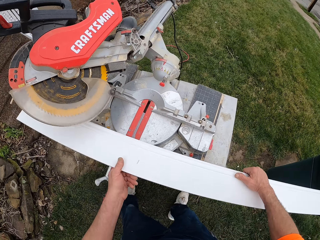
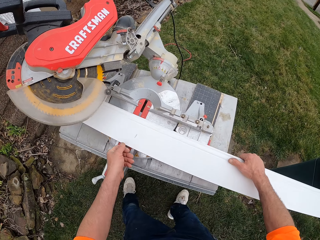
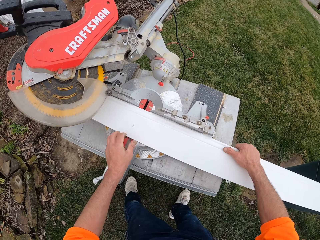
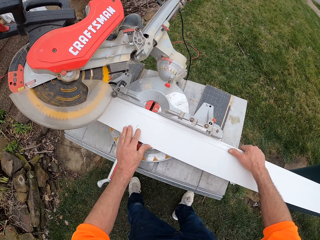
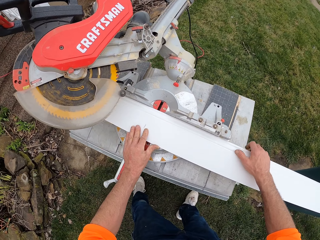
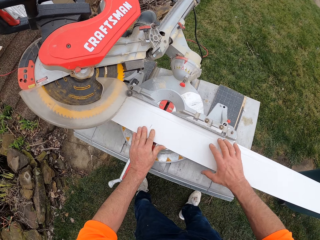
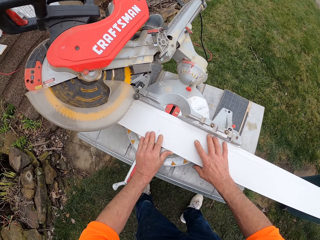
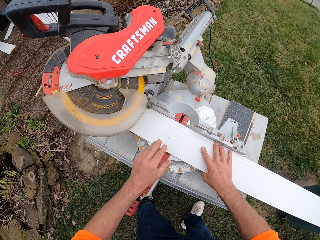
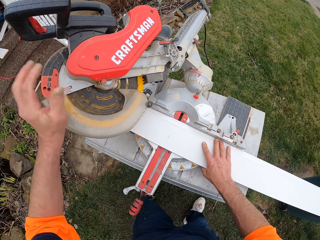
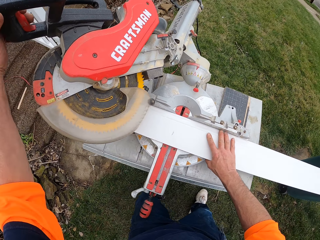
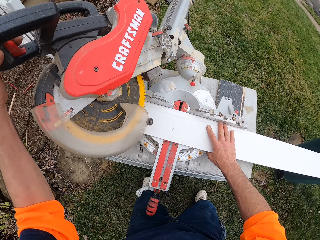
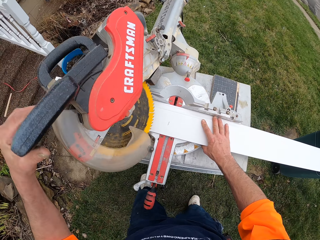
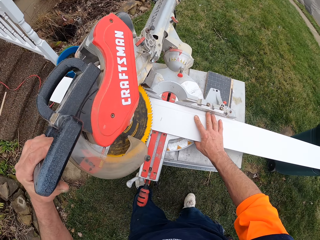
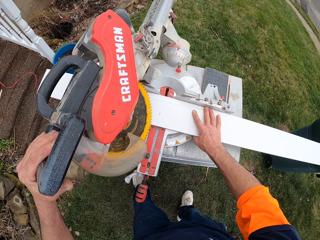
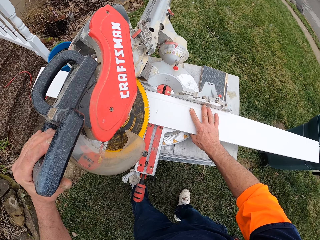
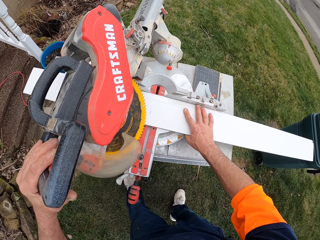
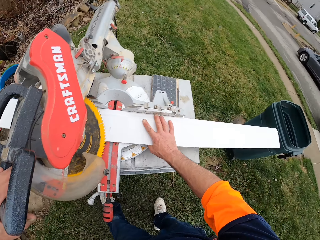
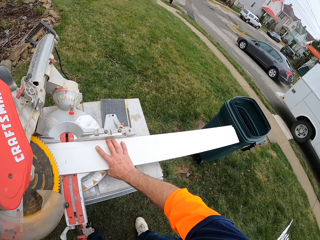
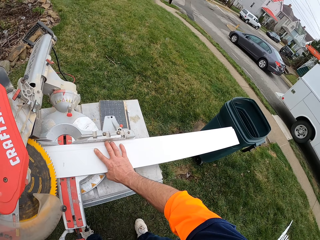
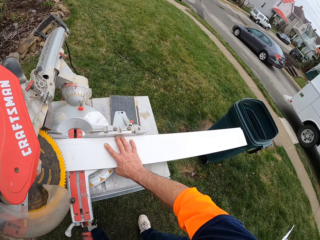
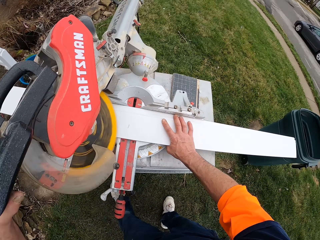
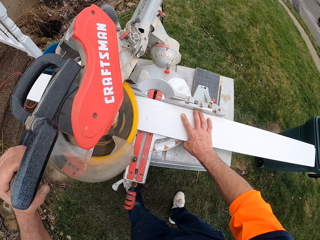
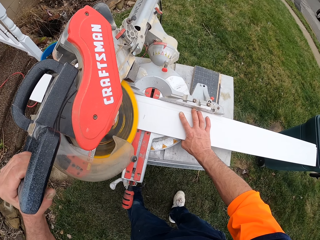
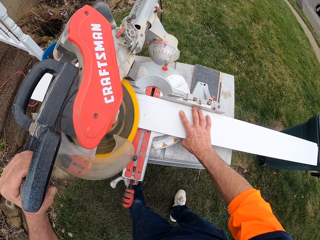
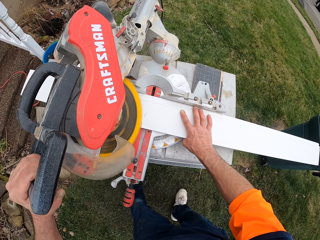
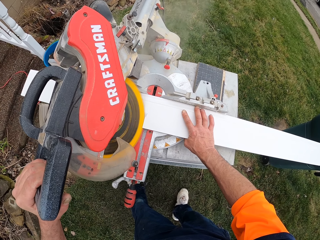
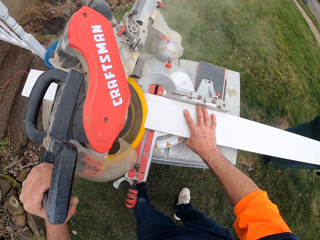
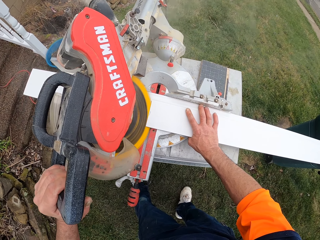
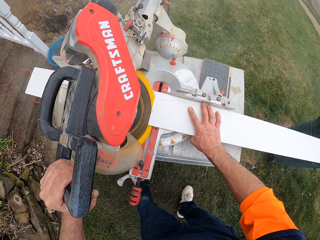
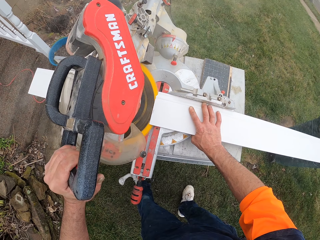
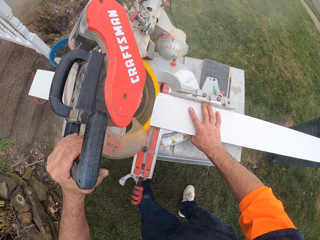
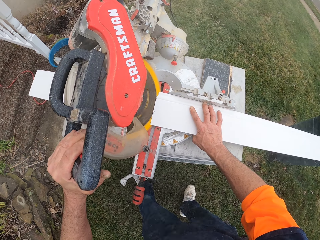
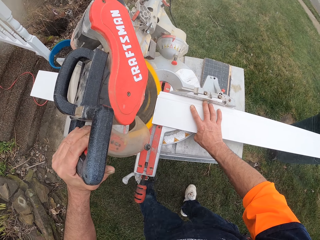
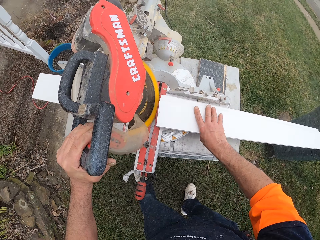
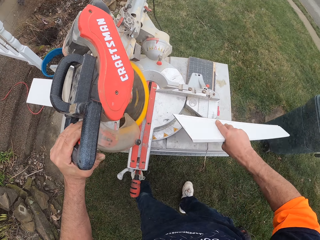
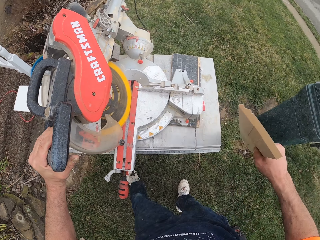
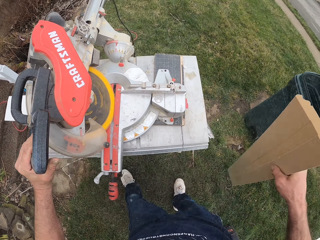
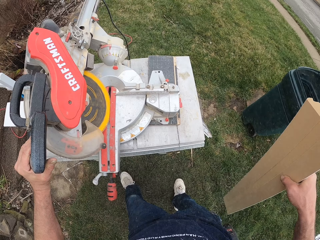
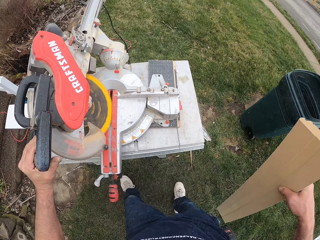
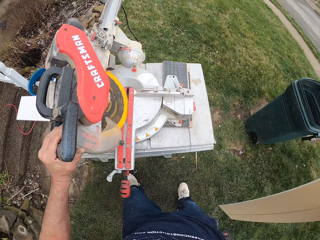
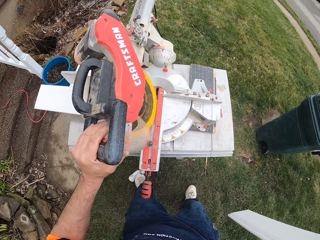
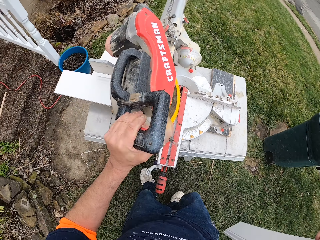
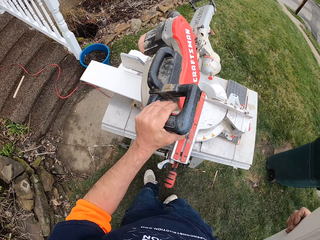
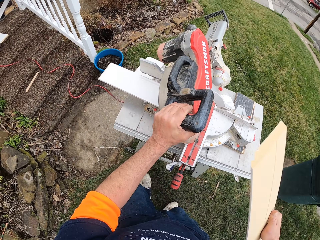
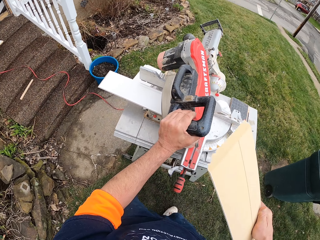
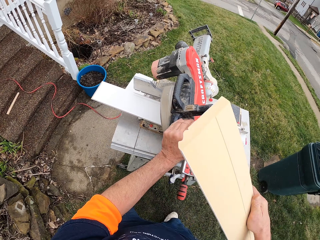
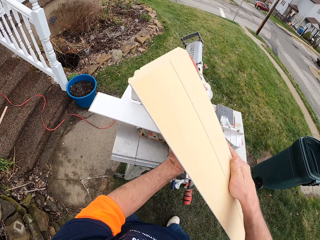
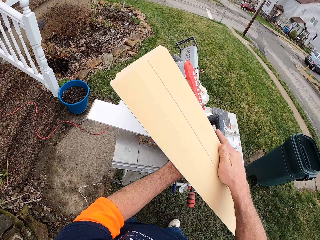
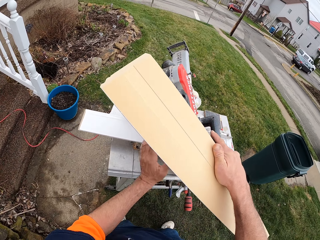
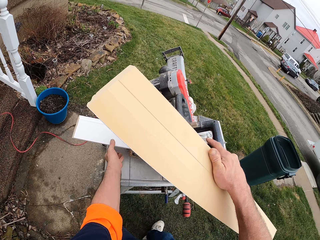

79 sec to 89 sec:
The camera wearer puts the baseboard or plastic on the miter saw or cutting machine. They hold the miter saw. They cut the plastic with the cutting machine. They look at the car on the road. They take part of the plastic from the cutting machine. They hold the baseboard.

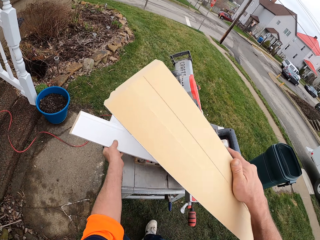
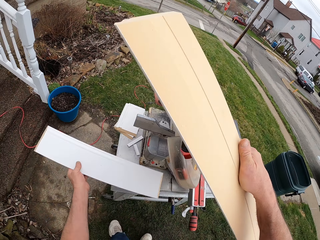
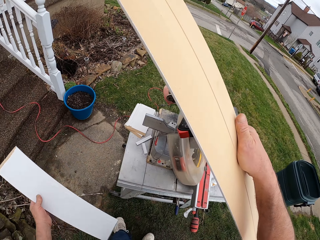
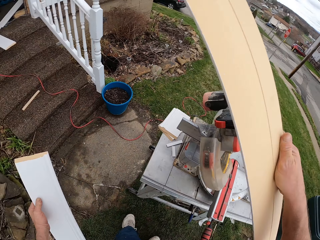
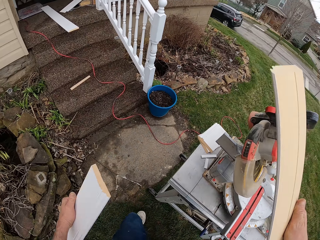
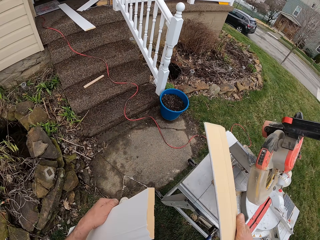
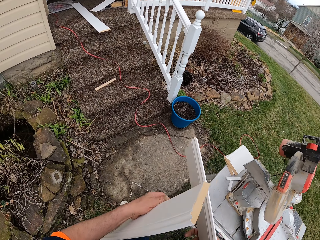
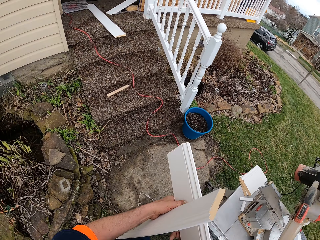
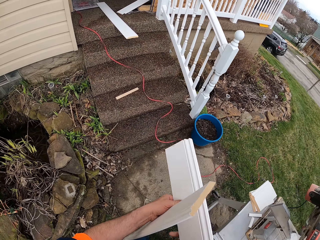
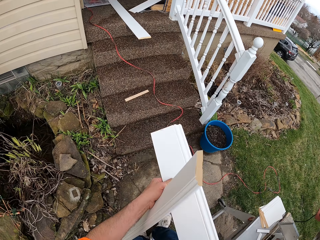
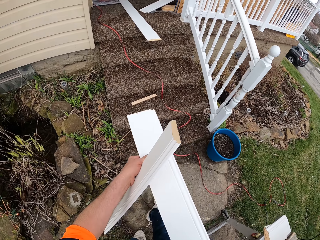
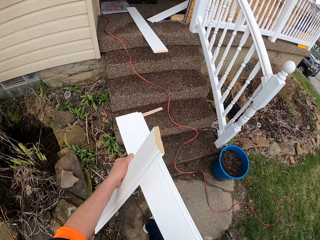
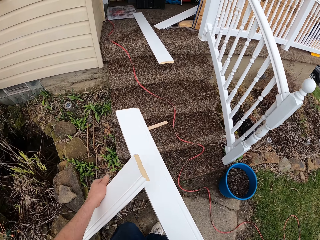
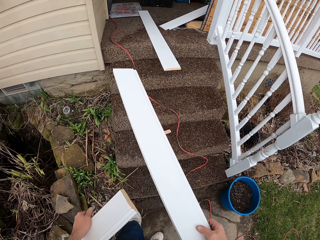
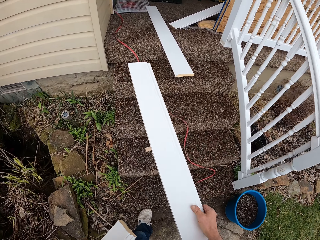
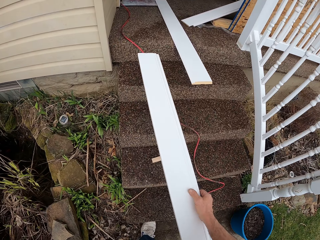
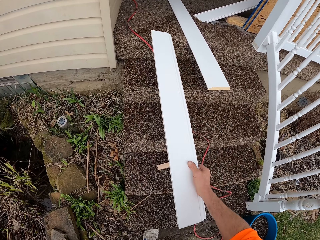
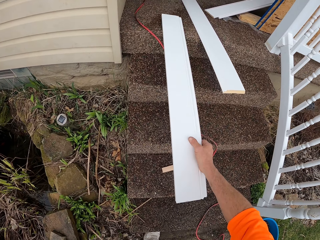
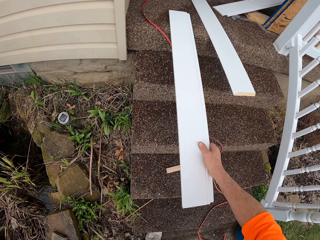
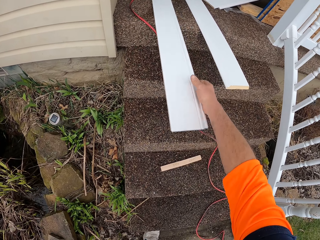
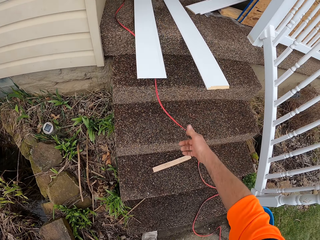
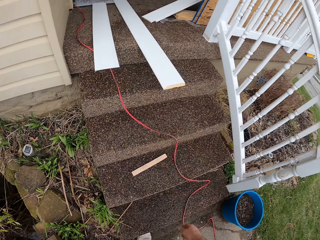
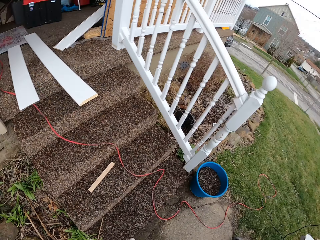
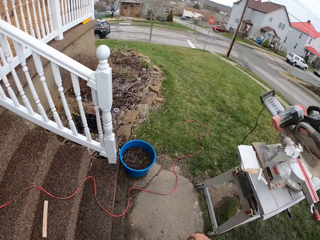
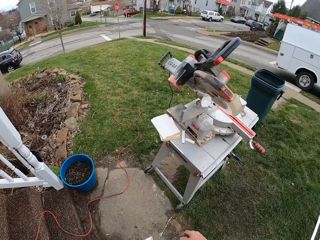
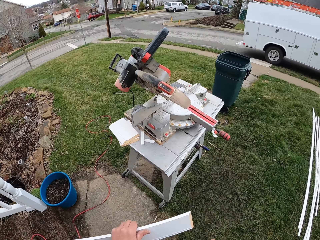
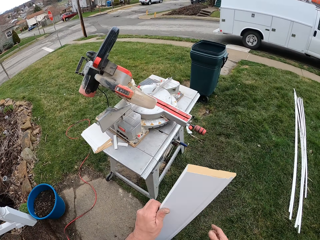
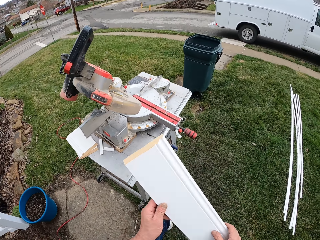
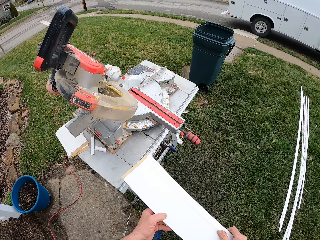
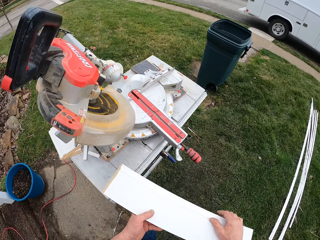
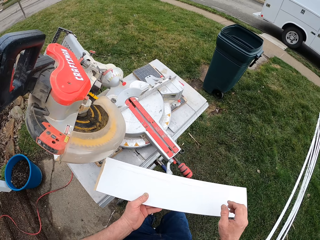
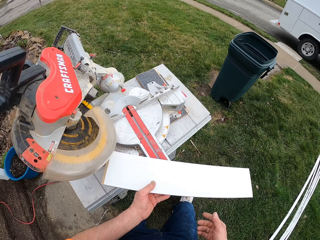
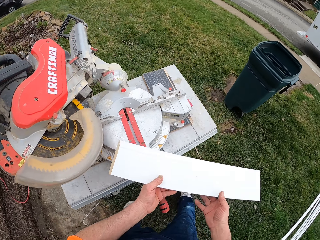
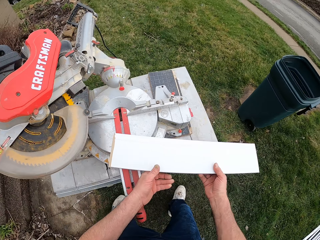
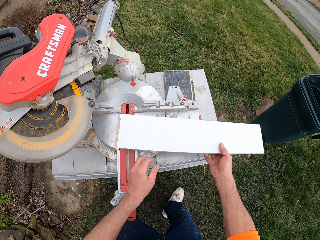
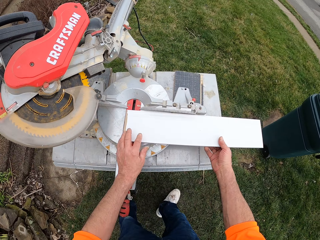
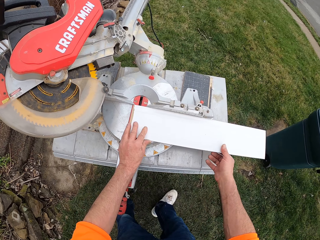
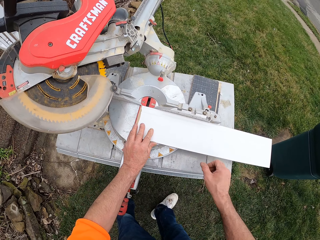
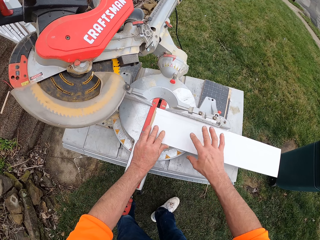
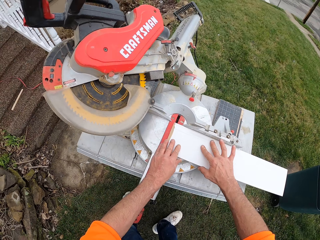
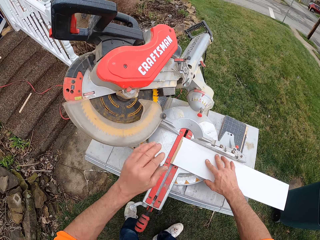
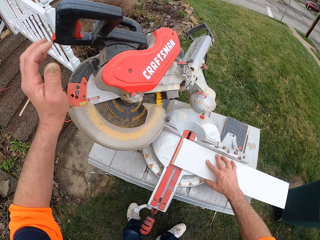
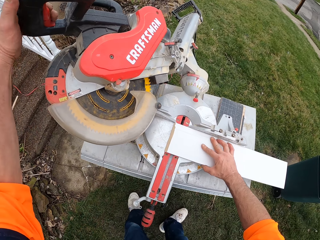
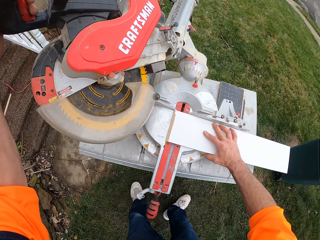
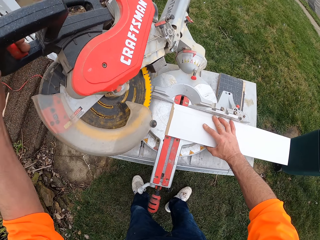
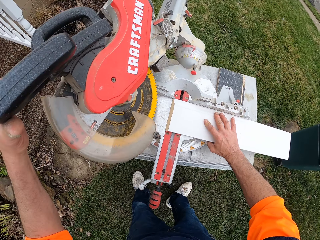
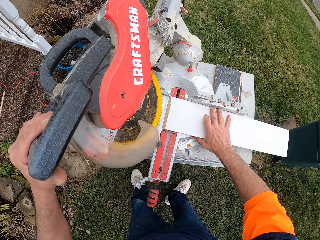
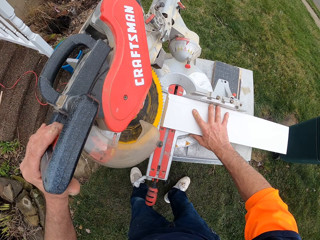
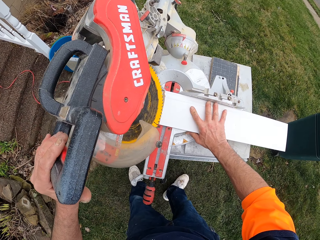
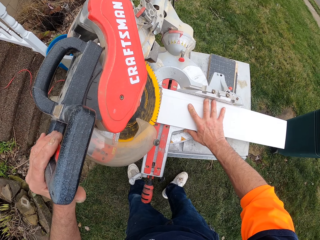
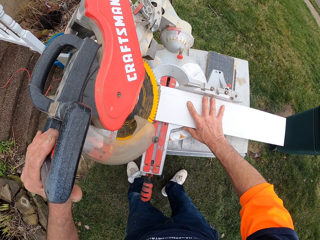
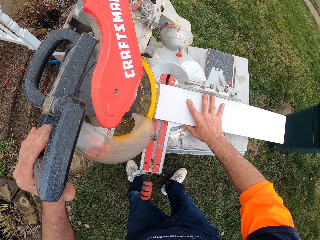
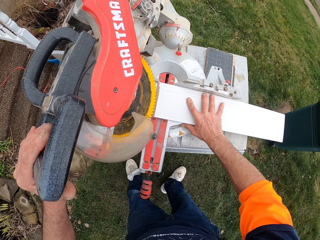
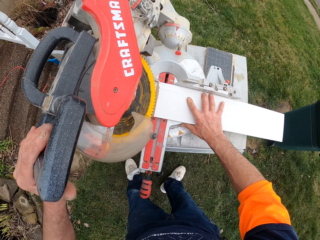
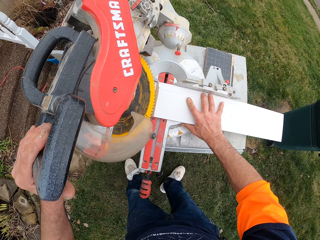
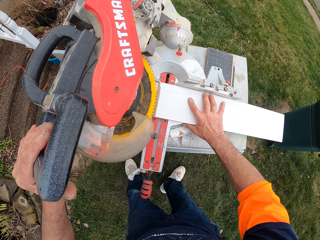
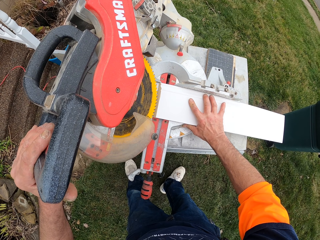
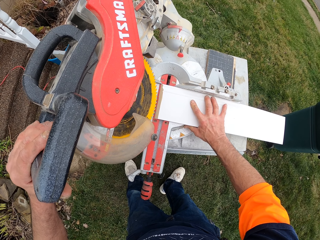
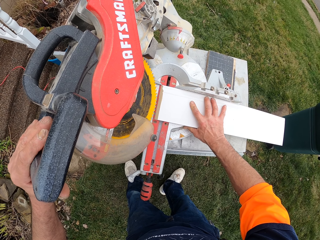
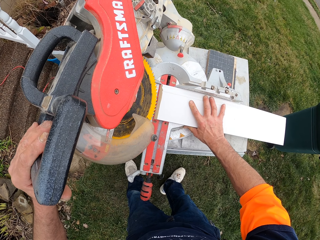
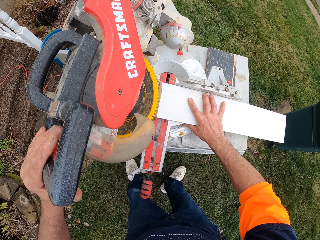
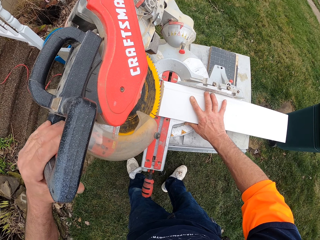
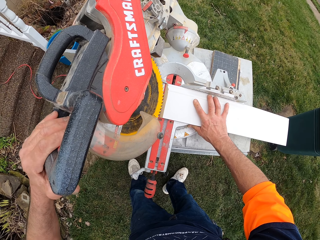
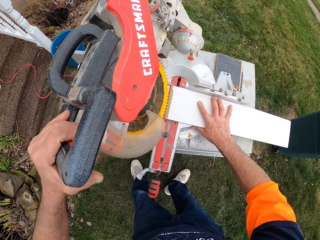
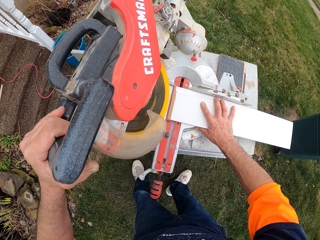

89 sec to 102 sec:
The camera wearer holds the baseboard or plastic together with the miter saw or cutting machine. They take the other part of the plastic from the cutting machine. They walk towards the stairs. They put the plastic on the floor. They throw the baseboard on the floor. They walk towards the miter saw. They hold the baseboard with both hands. They put the other baseboard on the miter saw. They hold down the baseboard. They hold the miter saw.
